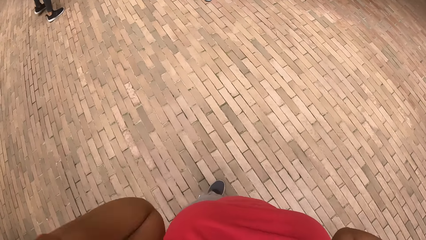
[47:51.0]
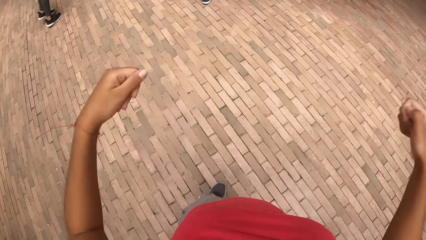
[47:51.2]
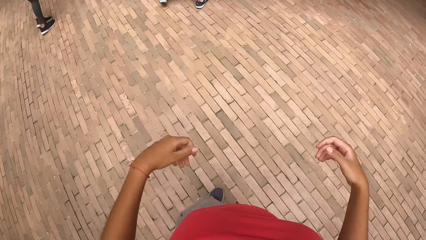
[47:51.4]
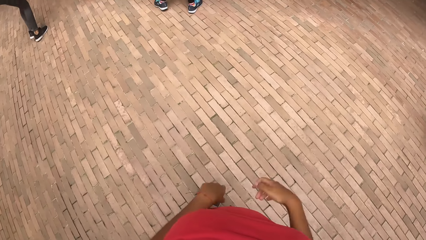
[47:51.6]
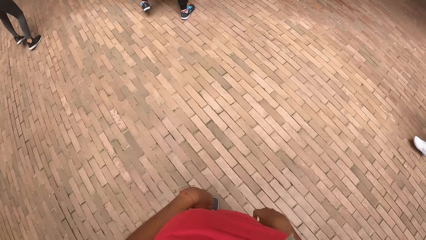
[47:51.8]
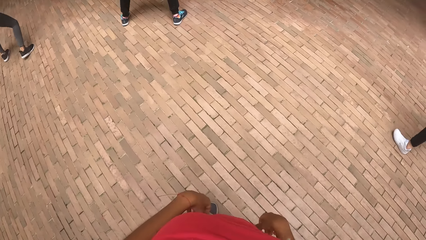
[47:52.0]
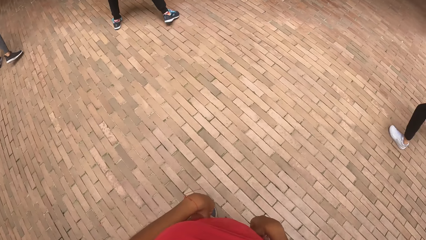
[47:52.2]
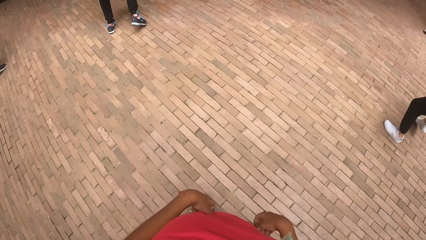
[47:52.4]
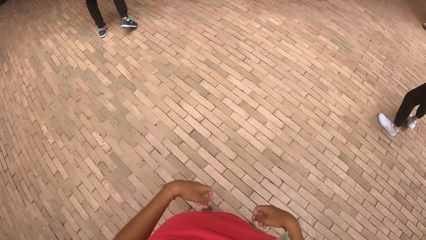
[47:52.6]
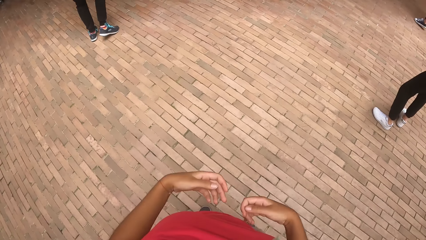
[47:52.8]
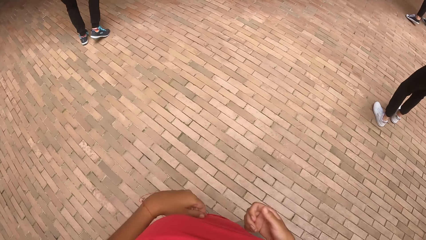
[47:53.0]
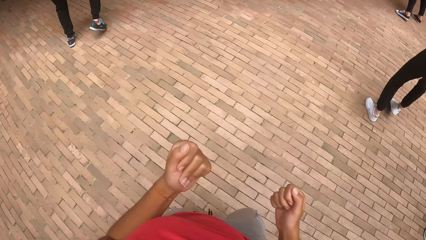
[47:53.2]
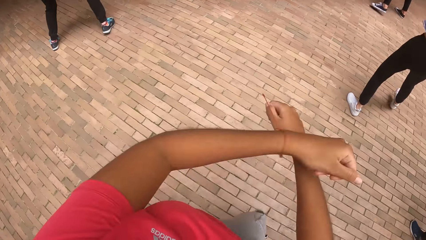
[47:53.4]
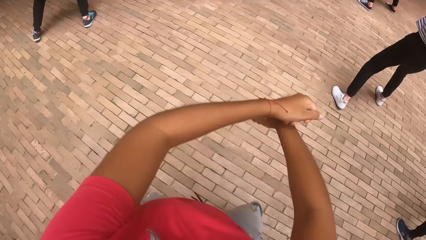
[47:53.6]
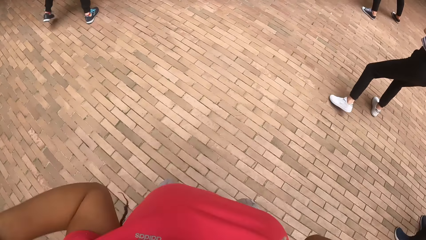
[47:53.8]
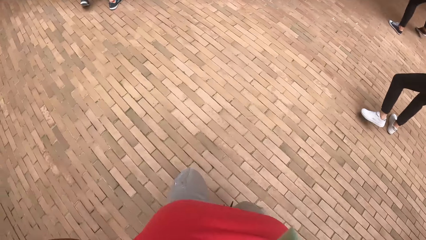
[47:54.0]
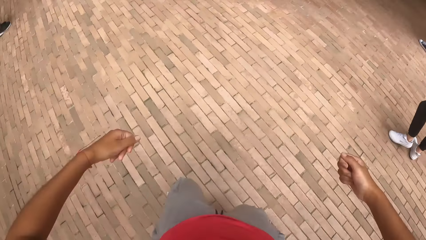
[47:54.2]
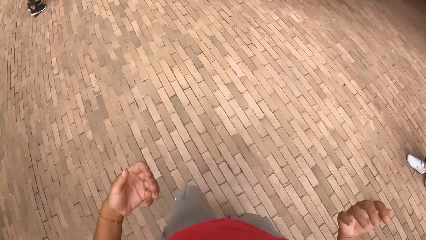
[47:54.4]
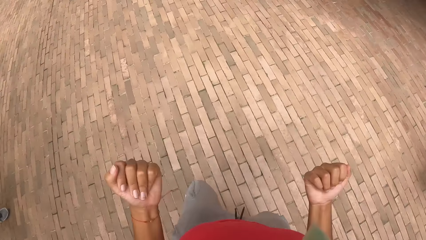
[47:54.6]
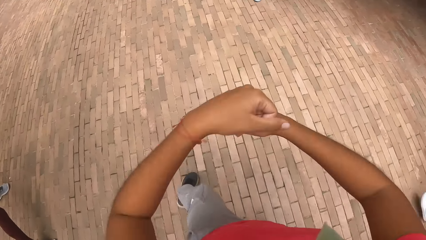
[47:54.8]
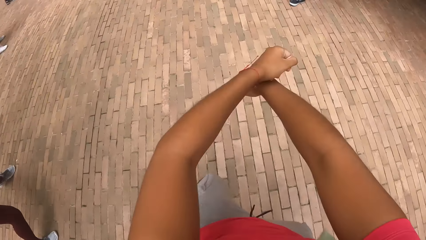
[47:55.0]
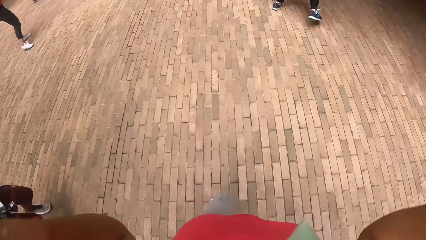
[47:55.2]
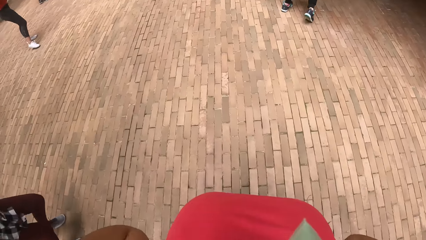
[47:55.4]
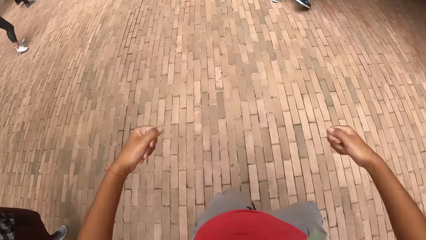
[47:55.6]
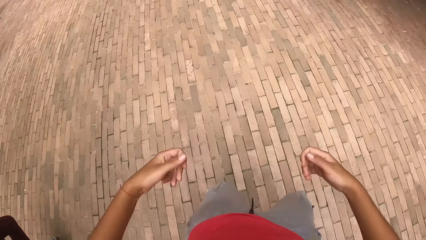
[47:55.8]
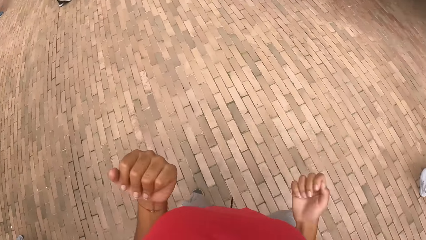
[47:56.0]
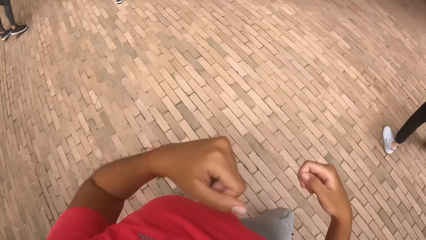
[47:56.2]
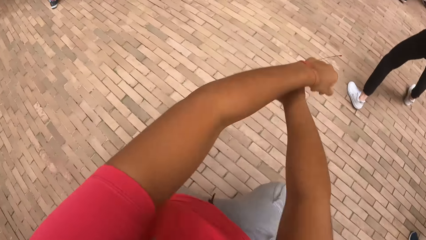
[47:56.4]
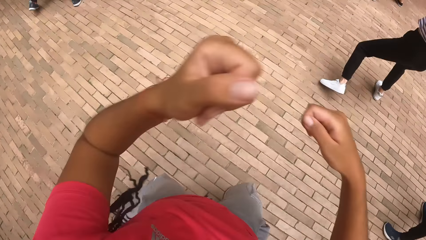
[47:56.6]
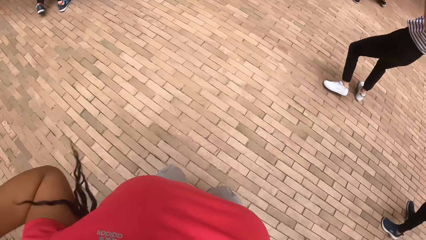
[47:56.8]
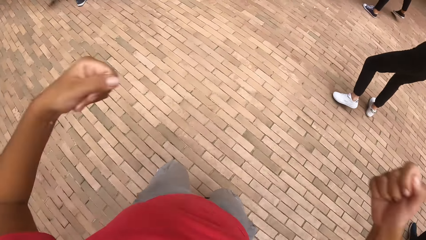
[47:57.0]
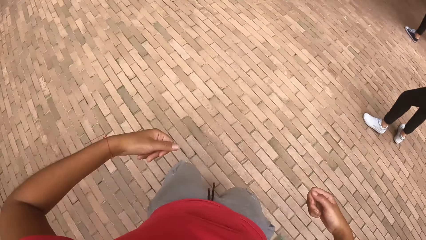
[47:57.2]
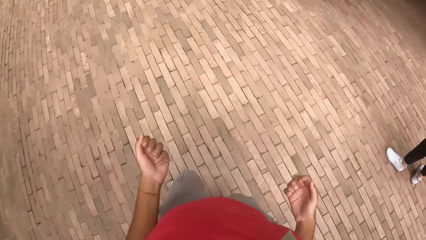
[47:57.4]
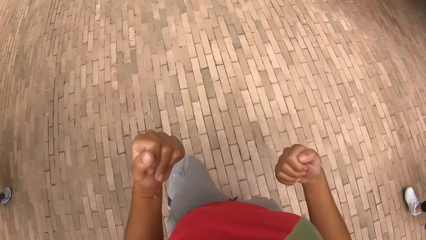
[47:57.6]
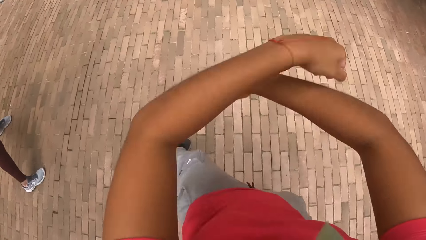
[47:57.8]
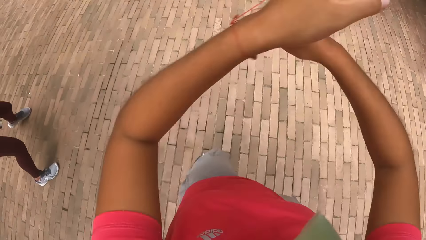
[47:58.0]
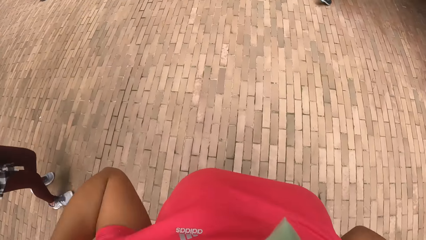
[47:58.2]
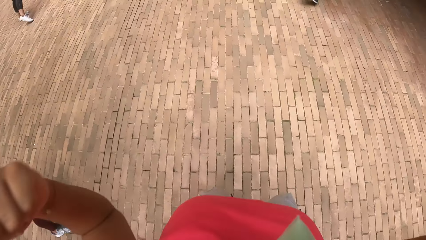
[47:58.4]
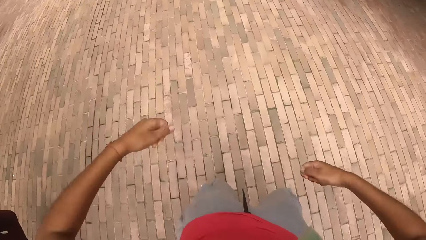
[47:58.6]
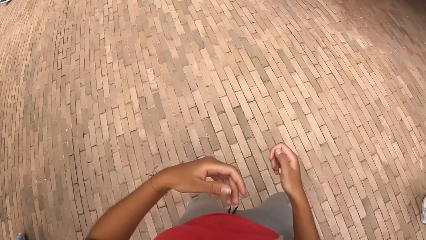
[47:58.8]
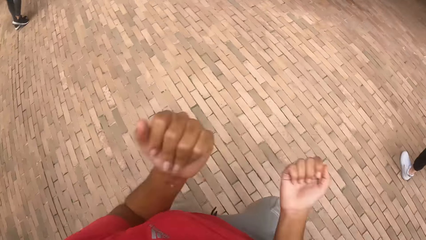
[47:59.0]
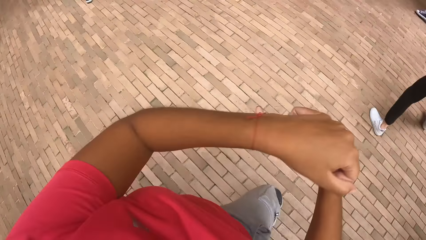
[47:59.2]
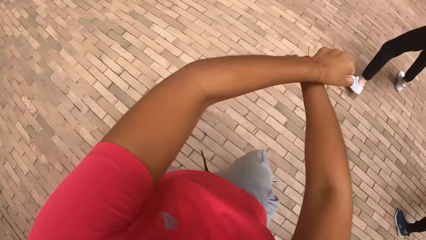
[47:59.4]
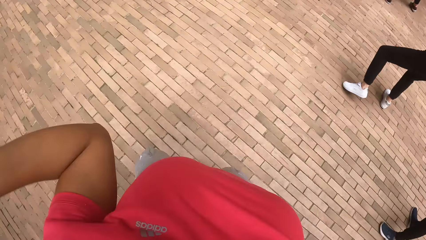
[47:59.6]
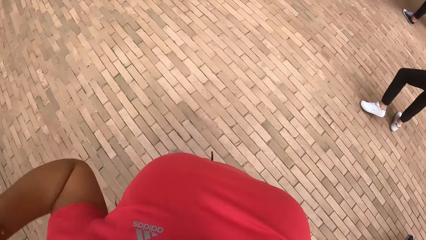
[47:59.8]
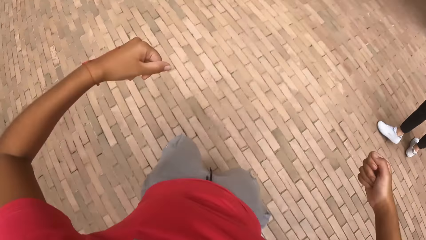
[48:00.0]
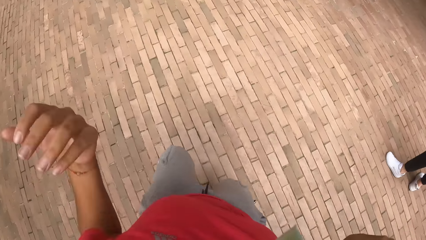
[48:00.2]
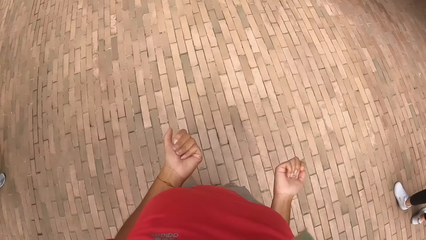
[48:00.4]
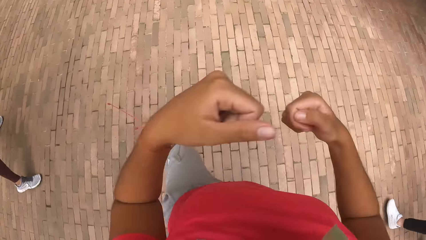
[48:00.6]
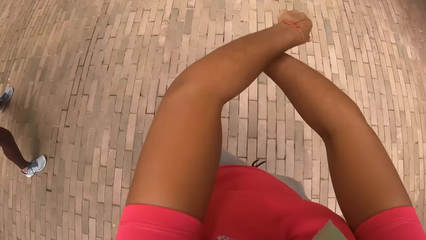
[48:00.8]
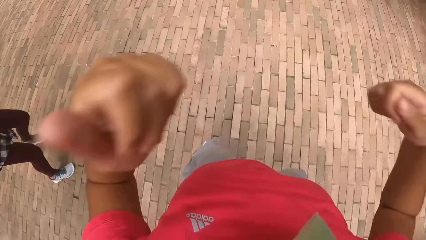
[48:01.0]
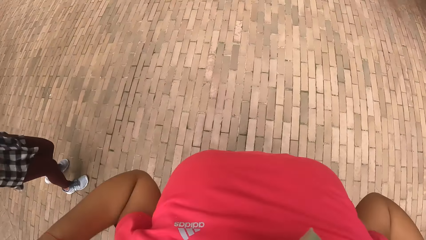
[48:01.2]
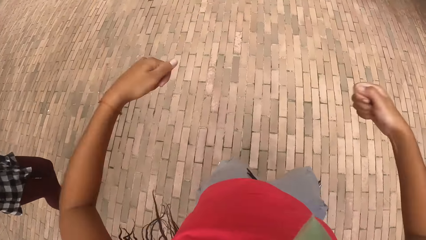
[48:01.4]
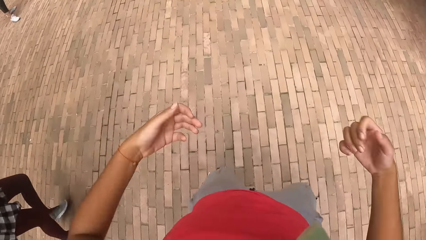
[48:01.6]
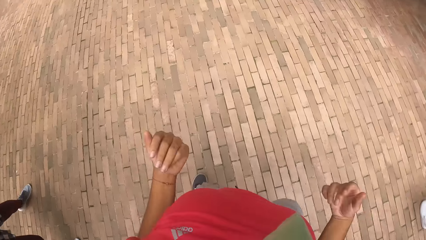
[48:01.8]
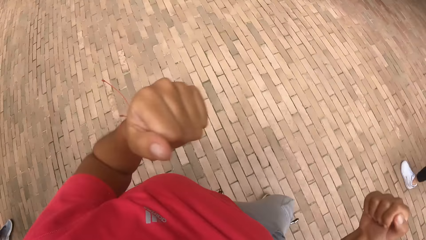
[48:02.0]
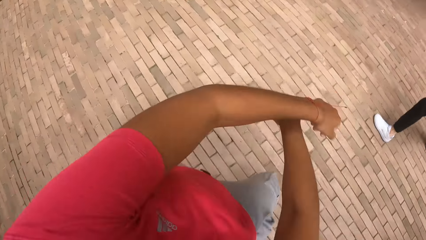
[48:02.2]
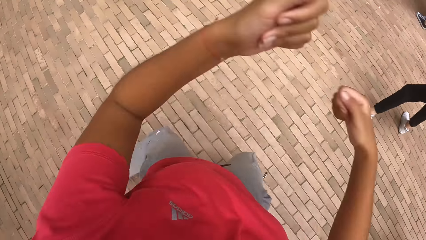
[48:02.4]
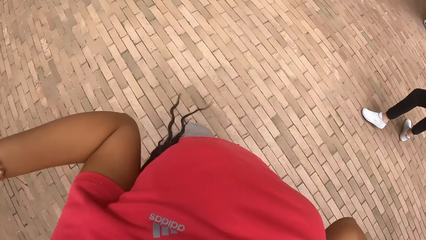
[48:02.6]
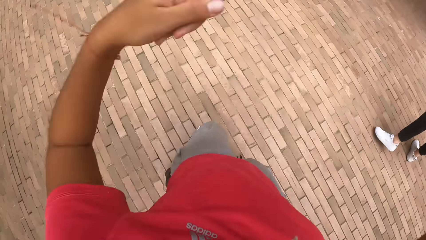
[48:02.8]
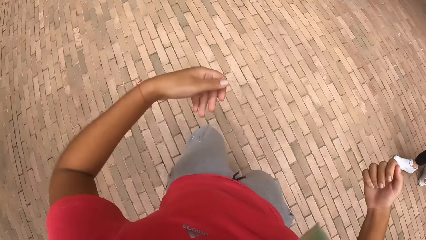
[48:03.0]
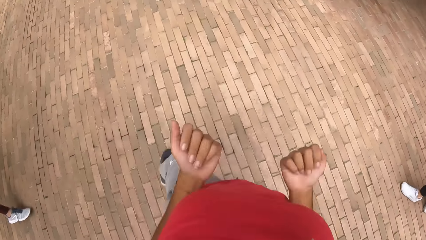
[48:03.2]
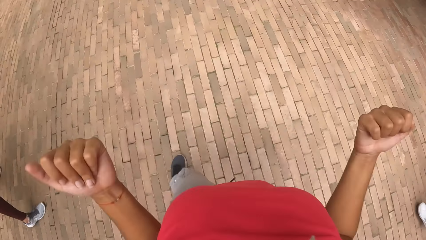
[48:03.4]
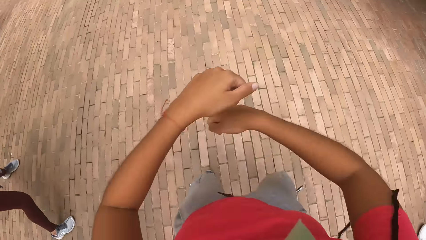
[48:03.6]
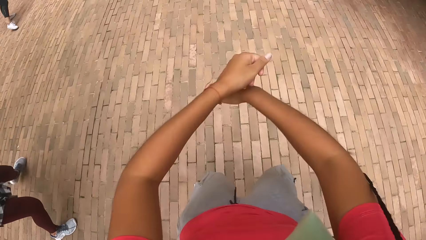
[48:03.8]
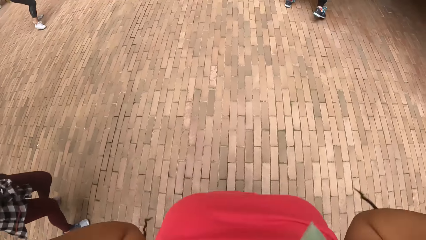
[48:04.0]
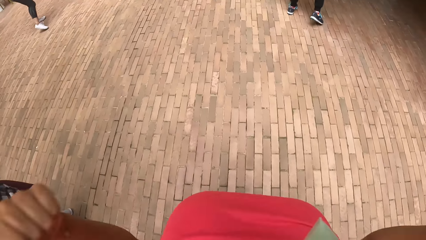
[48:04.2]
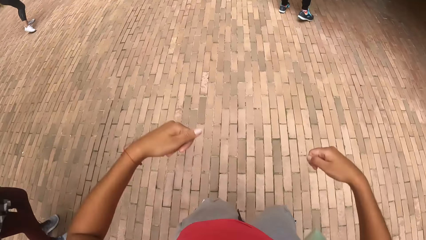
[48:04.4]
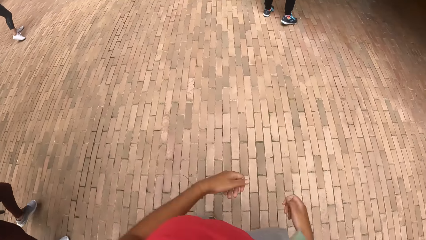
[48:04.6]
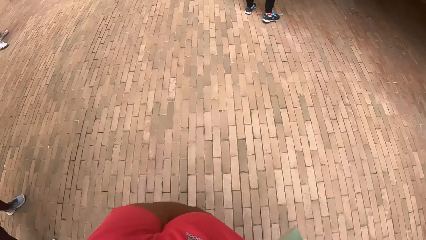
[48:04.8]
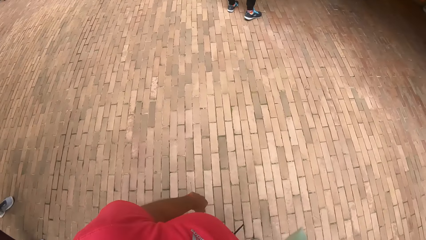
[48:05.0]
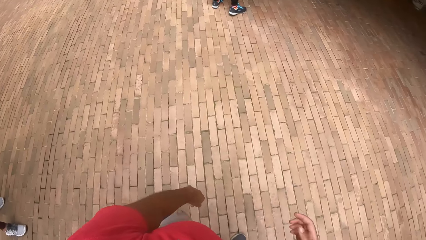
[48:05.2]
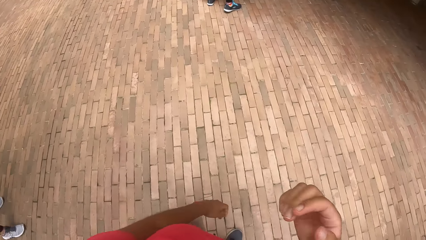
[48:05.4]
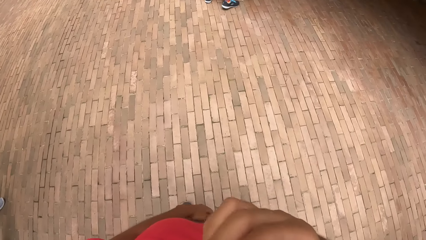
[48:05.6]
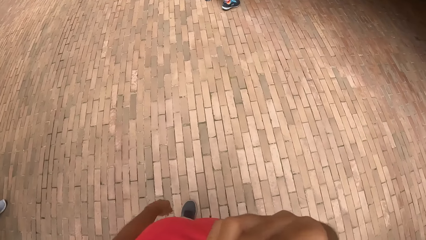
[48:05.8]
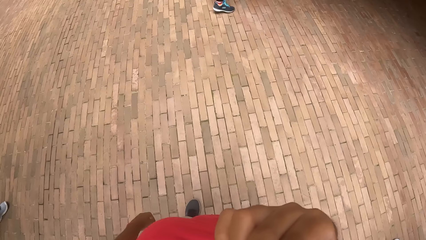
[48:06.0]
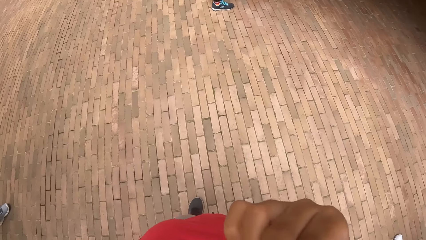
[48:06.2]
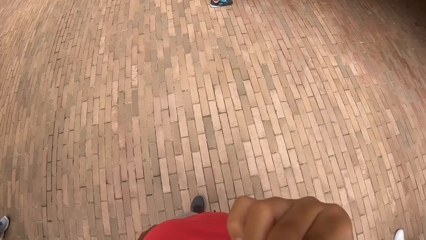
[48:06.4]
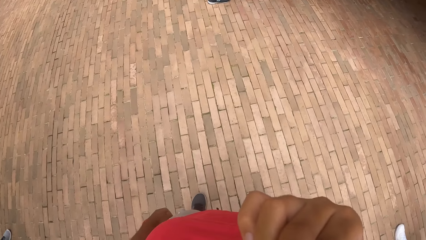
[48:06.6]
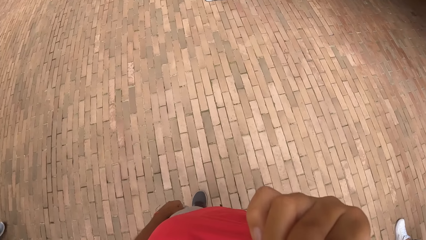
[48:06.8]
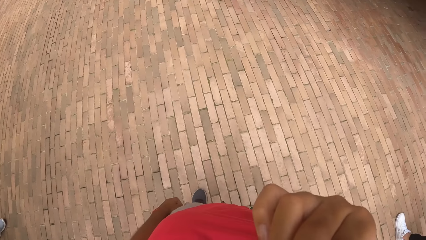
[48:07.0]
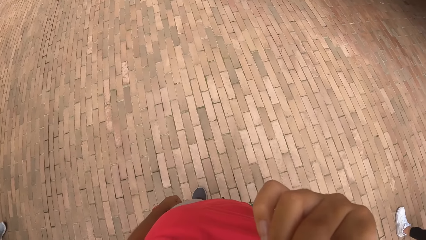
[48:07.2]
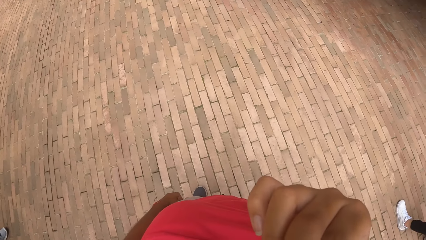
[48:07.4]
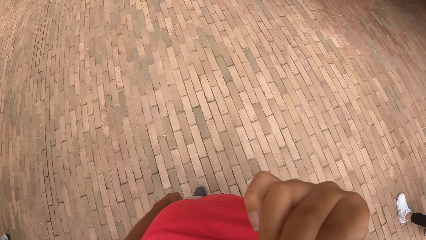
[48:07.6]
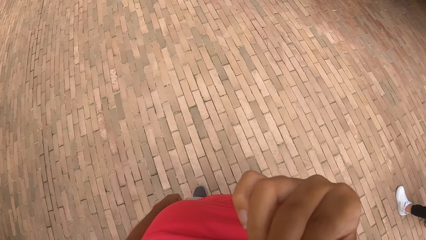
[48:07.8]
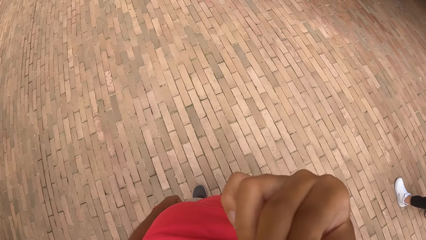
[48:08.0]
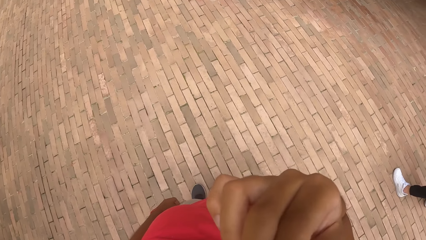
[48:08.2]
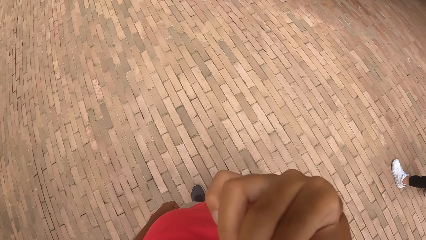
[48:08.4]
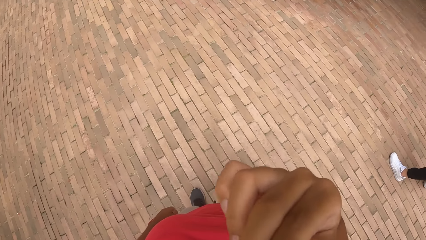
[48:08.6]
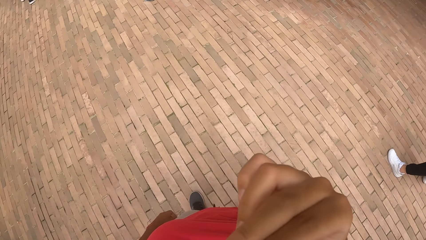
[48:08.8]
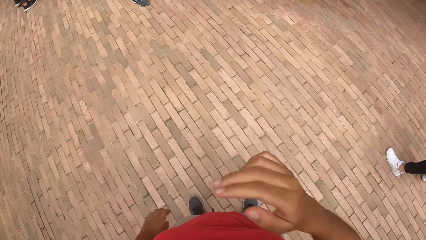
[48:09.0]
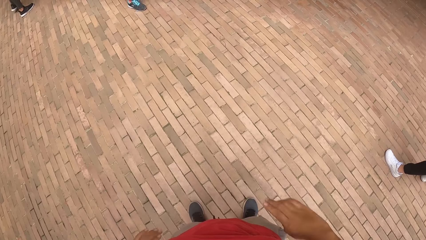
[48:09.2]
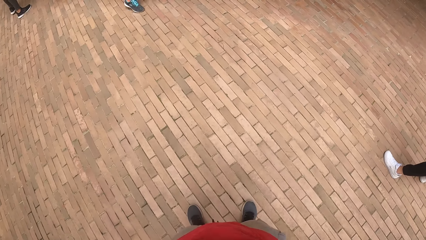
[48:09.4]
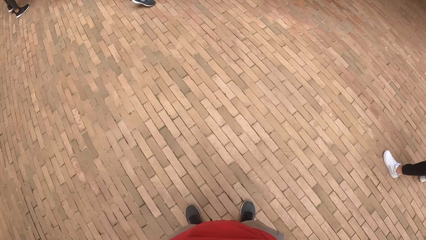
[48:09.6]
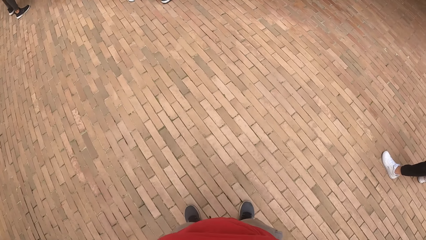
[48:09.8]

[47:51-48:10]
The camera wearer exercises her body. She does something.
